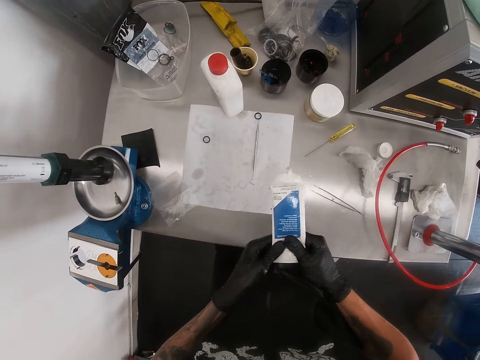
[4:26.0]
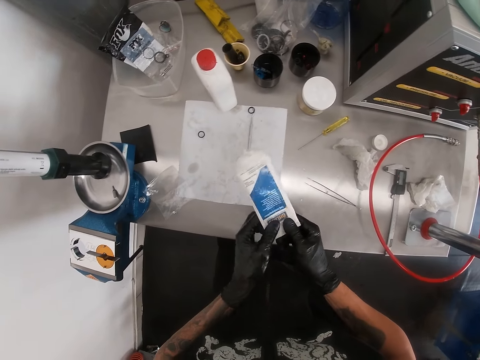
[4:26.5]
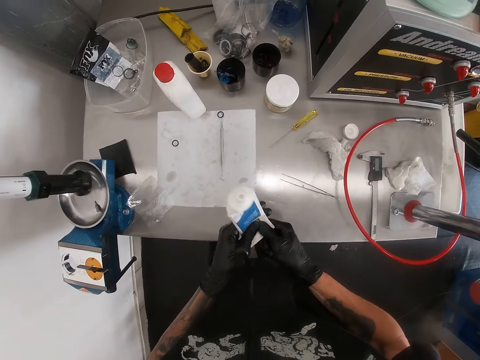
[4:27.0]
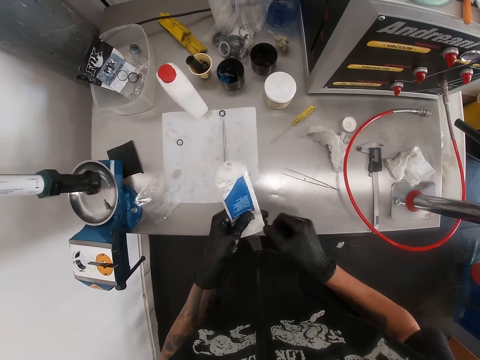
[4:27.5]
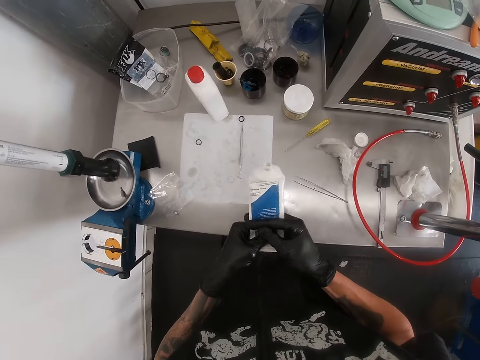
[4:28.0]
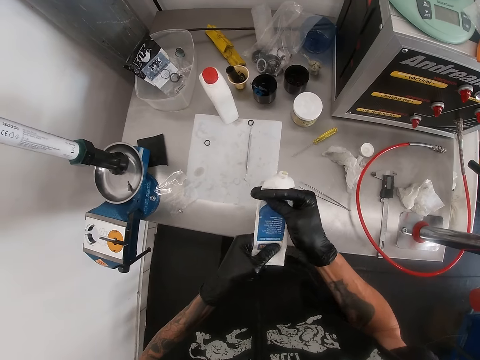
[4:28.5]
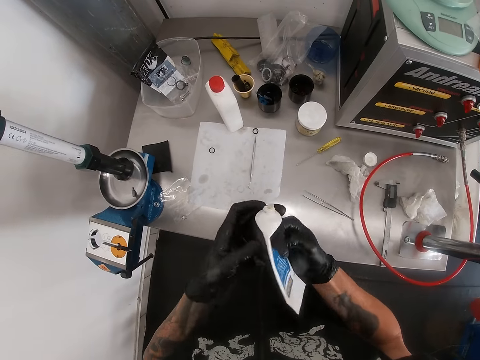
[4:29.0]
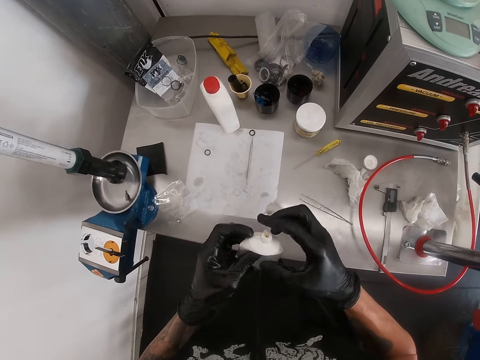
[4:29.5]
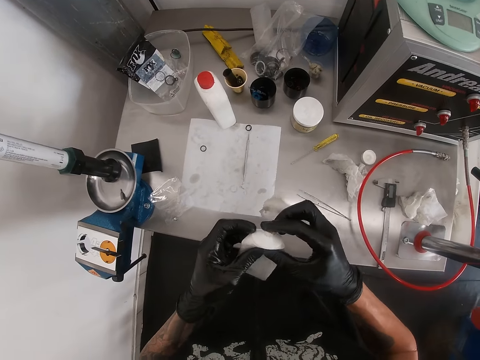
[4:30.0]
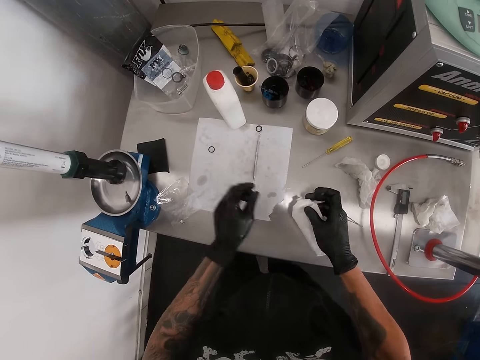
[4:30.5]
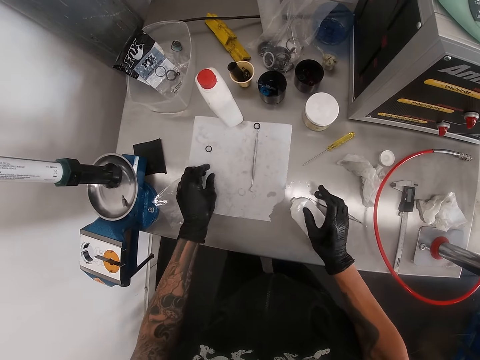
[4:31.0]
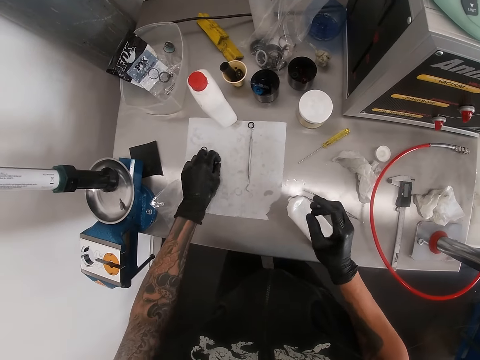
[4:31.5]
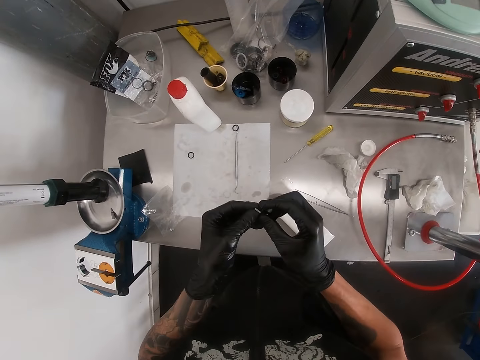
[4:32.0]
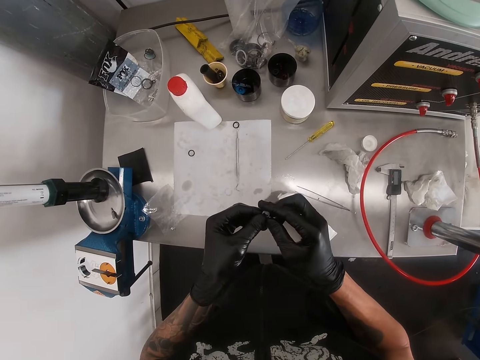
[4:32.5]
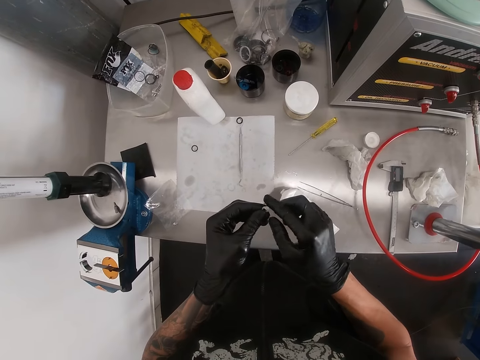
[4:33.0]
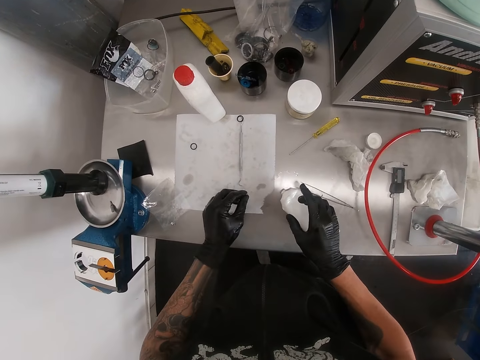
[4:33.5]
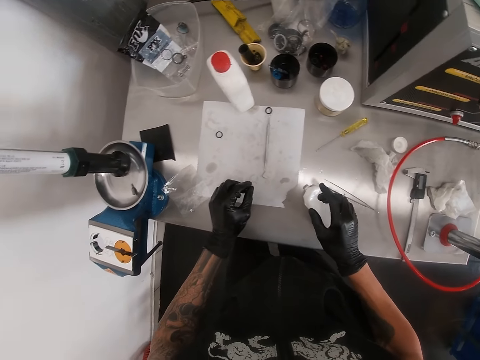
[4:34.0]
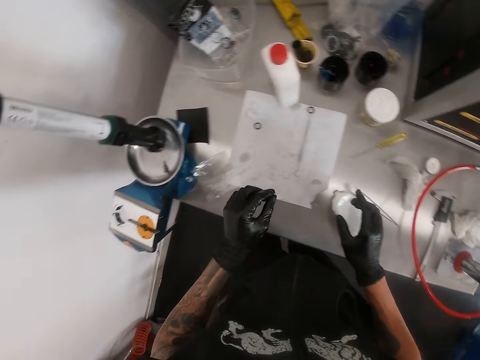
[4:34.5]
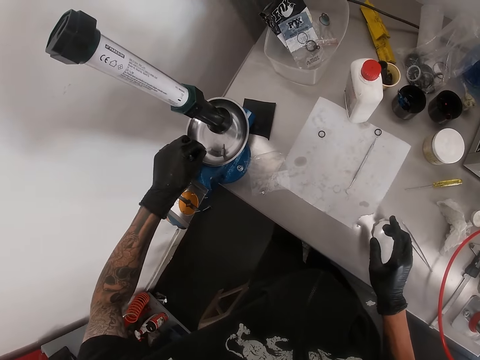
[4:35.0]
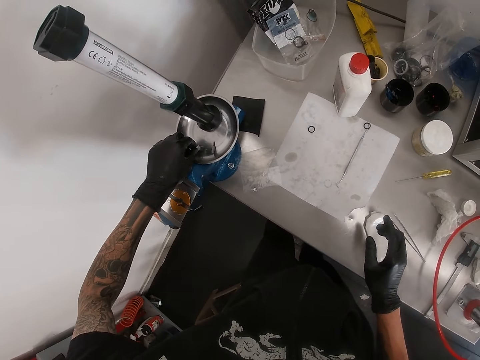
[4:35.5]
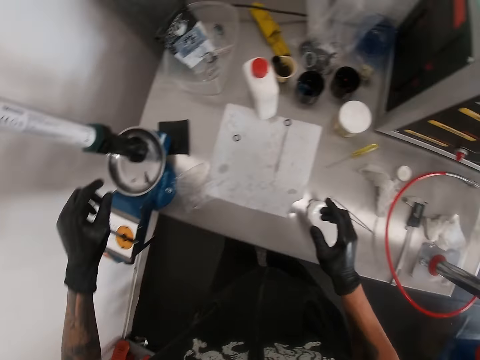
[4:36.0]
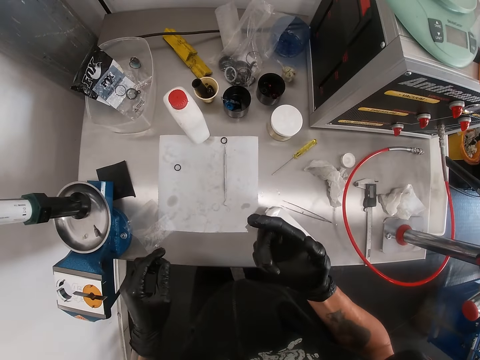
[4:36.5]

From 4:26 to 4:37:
The camera wearer presses the lubricant container or tube with his hands. He presses lubricant from the lubricant container to his right hand. He drops the lubricant container on the table with his right hand. He picks up an O-ring on the table with his left hand. He applies the lubricant on the O-ring with his right hand. He drops the O-ring on a workbench vice with his left hand.

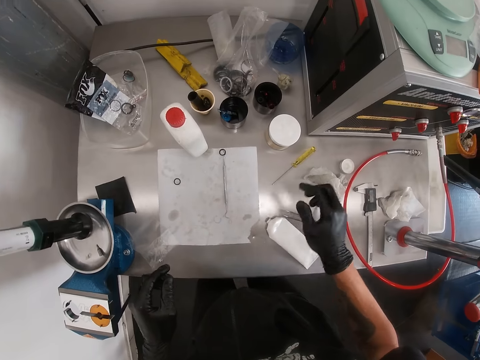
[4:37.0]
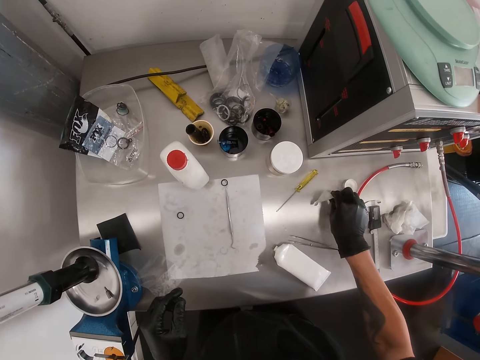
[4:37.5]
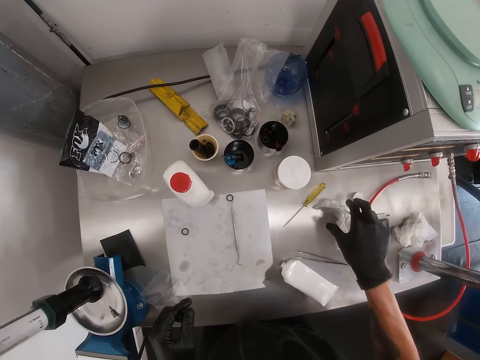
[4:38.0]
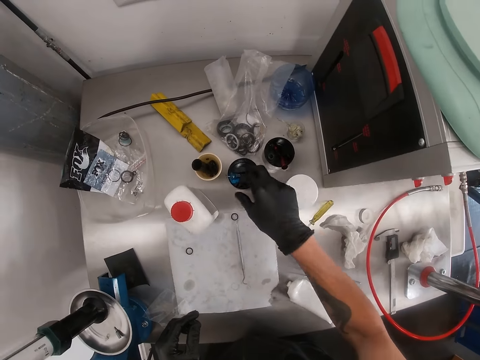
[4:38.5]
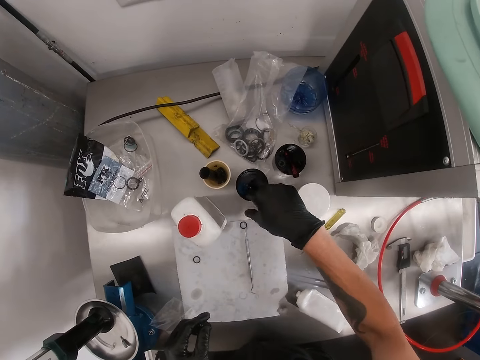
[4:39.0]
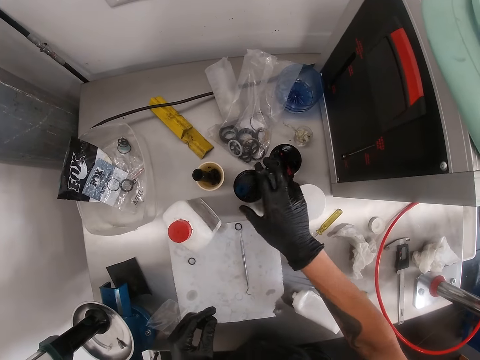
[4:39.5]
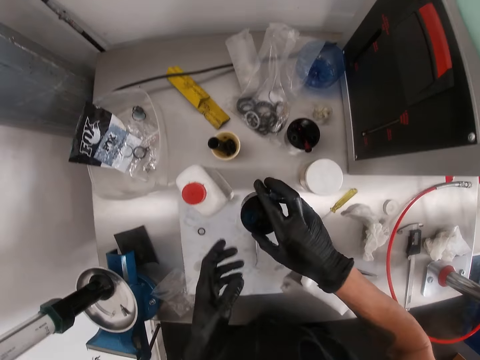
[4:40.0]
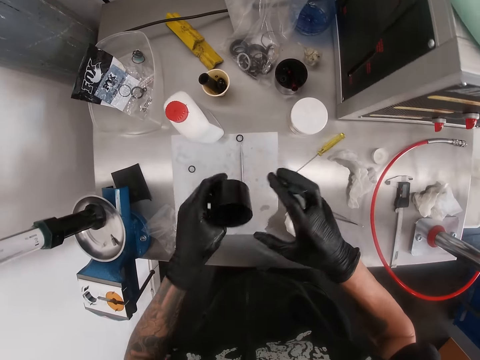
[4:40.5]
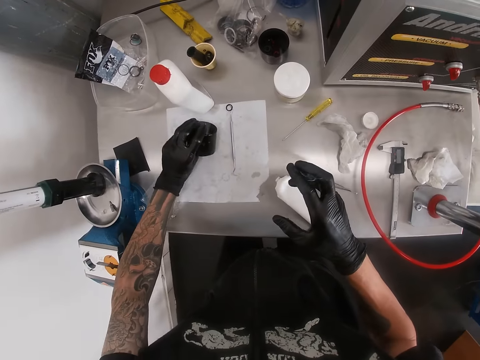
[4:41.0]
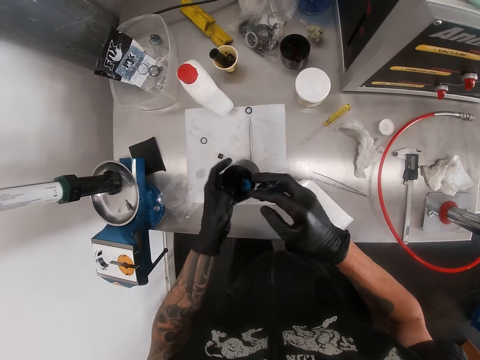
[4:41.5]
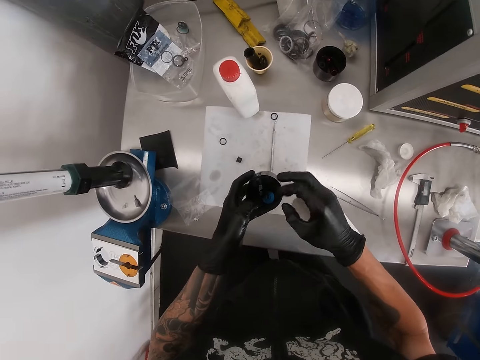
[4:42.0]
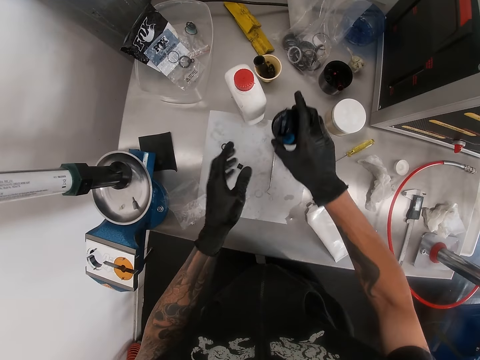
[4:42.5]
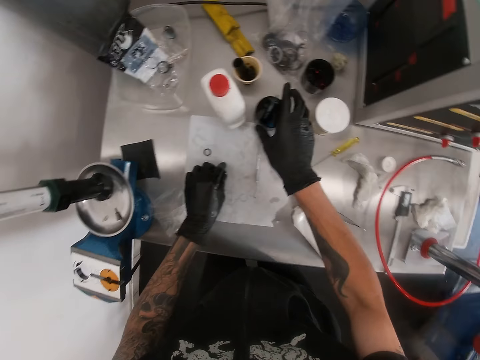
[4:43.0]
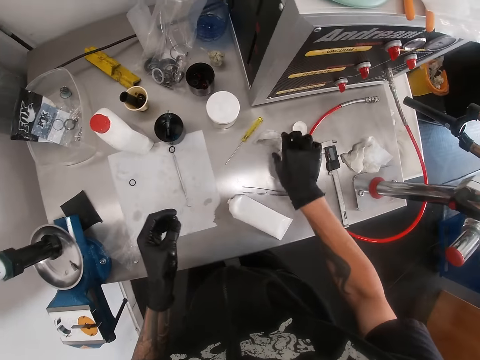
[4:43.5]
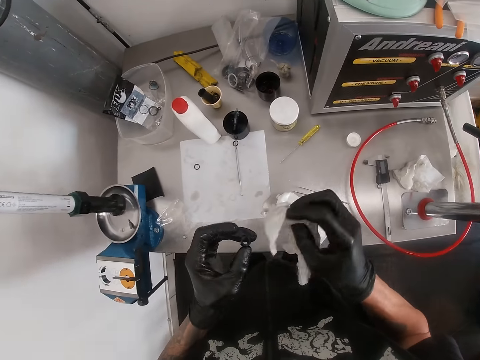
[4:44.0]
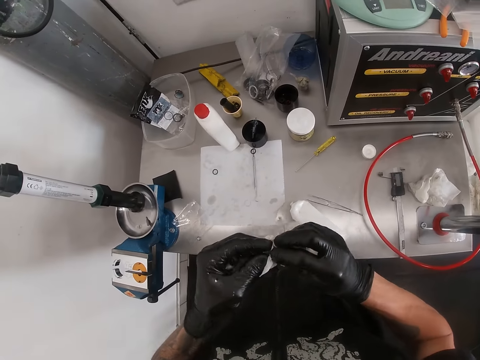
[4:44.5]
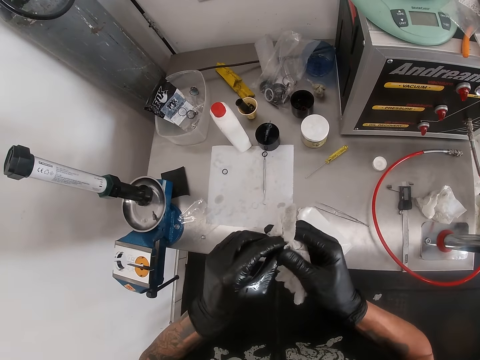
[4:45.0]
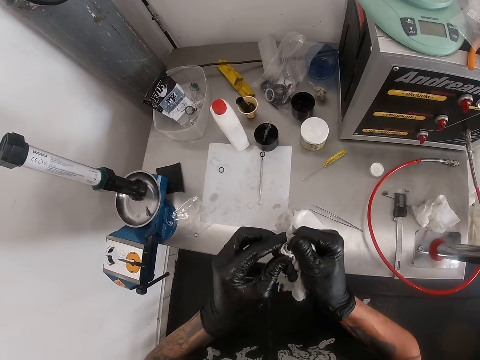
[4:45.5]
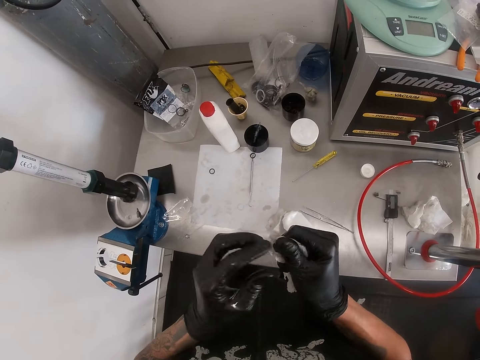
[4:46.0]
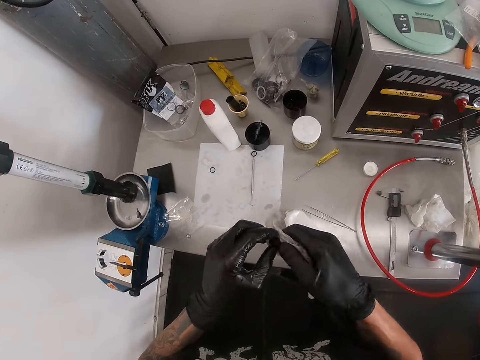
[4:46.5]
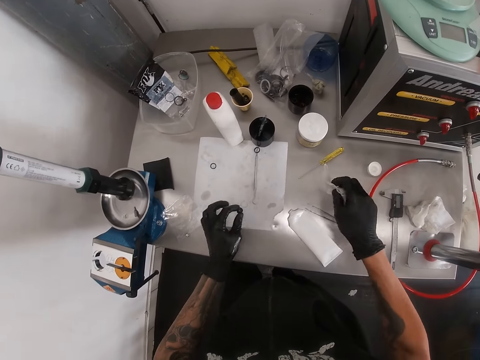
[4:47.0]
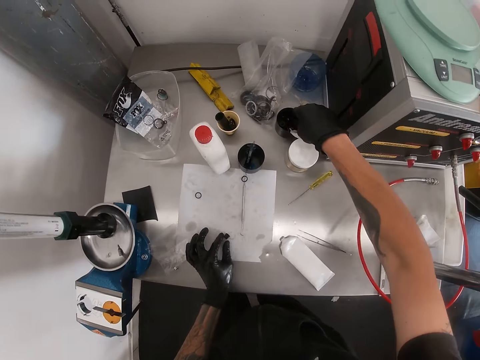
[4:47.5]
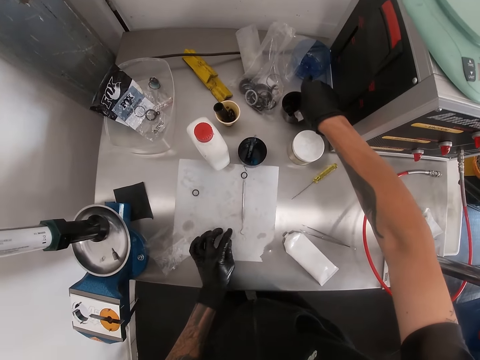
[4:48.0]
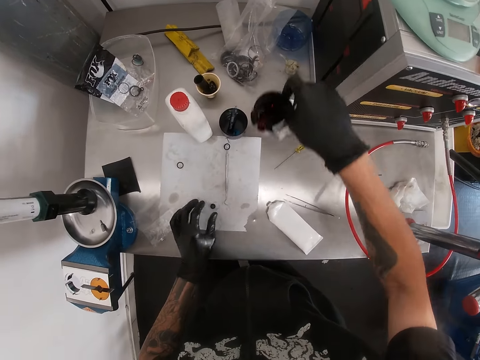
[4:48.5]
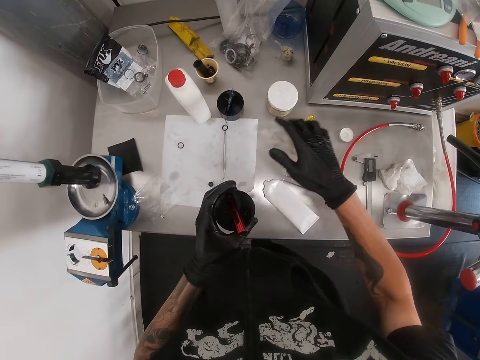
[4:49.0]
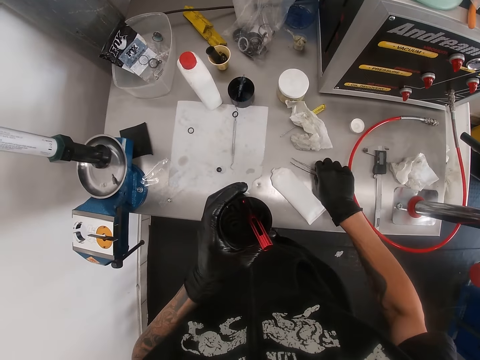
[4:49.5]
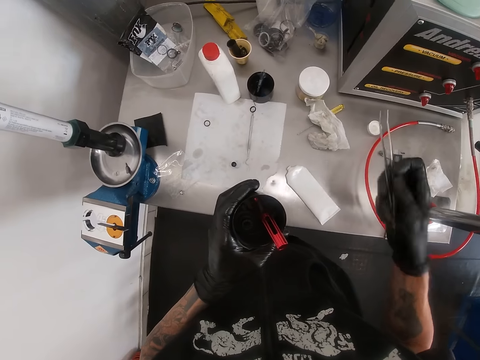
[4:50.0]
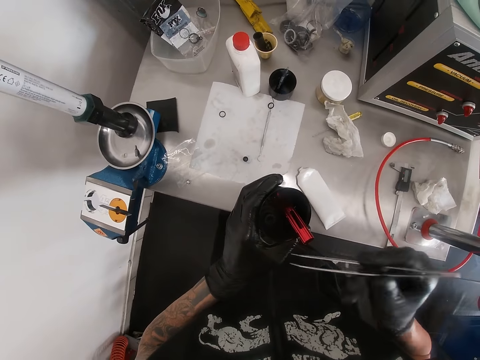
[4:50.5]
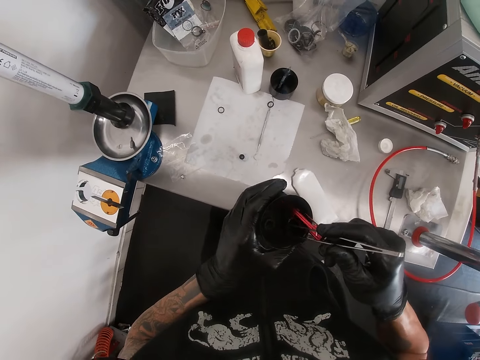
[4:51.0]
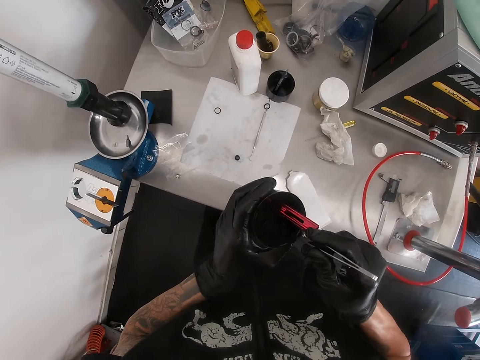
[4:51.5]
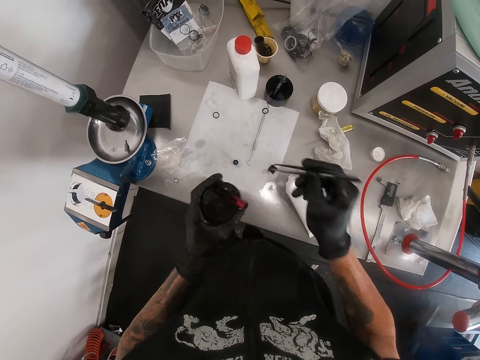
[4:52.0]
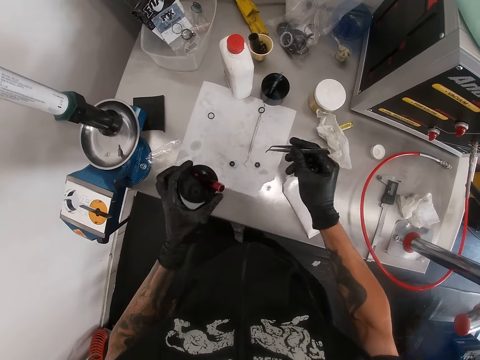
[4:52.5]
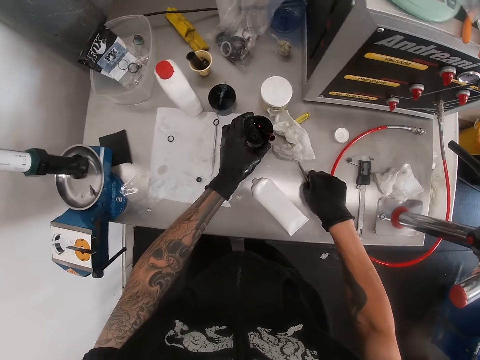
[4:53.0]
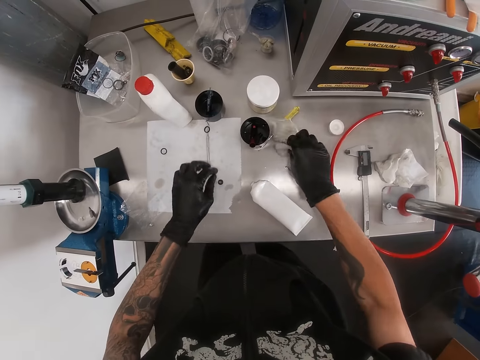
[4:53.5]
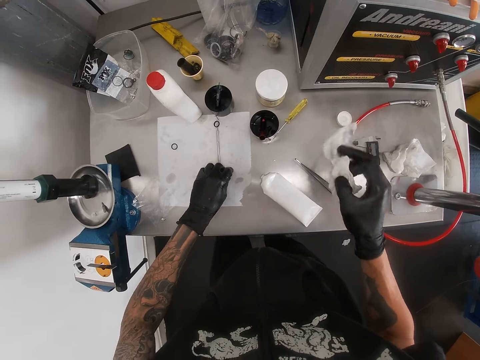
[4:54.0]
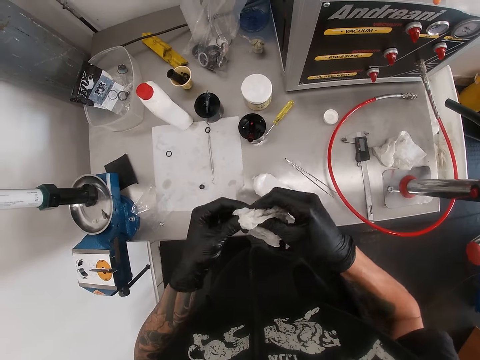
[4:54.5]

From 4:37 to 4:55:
The camera wearer stares at his finger. He cleans his right hand on a tissue paper on the table. He picks up a screwdriver from a container on the table with his right hand. He picks up the container on the table with his right hand. He passes the container from his right hand to his left hand. He empties a screw on the table from the container in his left hand. He drops the screwdriver in the container with his right hand. He passes the container from his left hand to his right hand. He drops the container on the table with his right hand. He picks up the screw on the table with his left hand. He picks up the tissue paper on the table with his right hand. He cleans the screw in his left hand with the tissue paper in his right hand. He drops the nut on the table with his left hand. He picks up a cup or tin from the table with his right hand. He moves the tin. He passes the cup from his right hand to his left hand. He drops the tissue paper on the table with his right hand. He picks up a tweezer or scalpel from the table with his right hand. He picks a nut from the cup with the tweezer with his right hand. He drops the nut on the table with the tweezer with his right hand. He drops the cup on the table with his left hand. He drops the tweezer on the table with his right hand. He picks up the tissue paper from the table with his right hand. He picks up the nut from the table with his left hand. He cleans the nut with the tissue paper with both hands.
